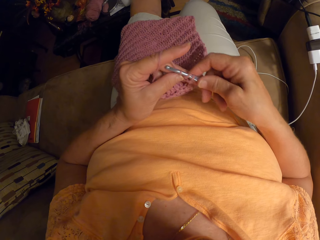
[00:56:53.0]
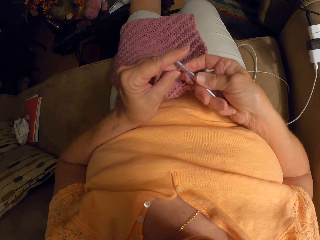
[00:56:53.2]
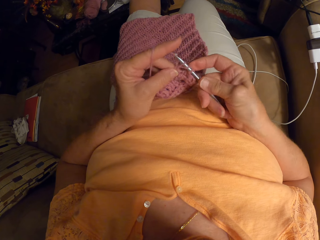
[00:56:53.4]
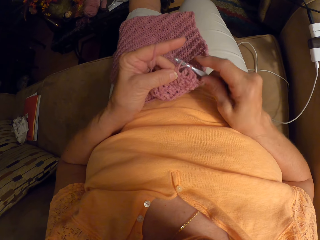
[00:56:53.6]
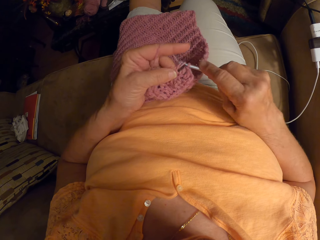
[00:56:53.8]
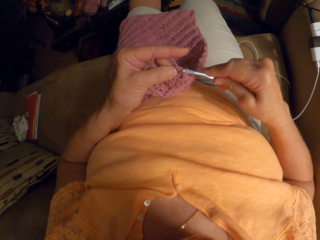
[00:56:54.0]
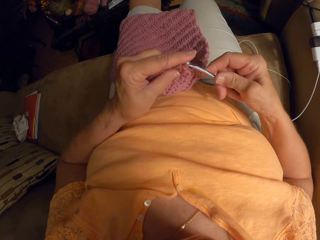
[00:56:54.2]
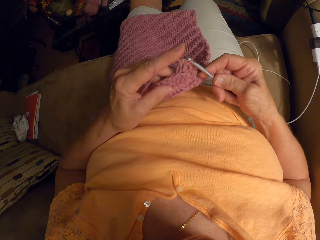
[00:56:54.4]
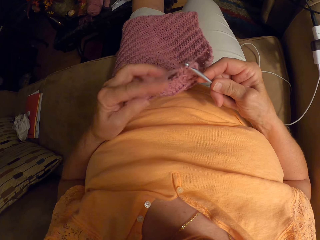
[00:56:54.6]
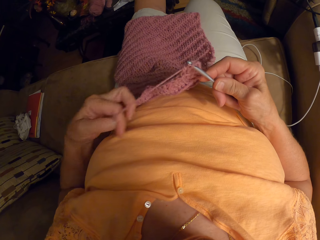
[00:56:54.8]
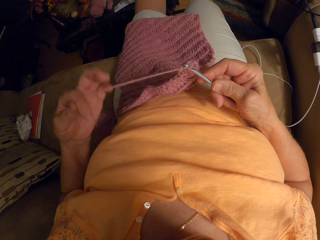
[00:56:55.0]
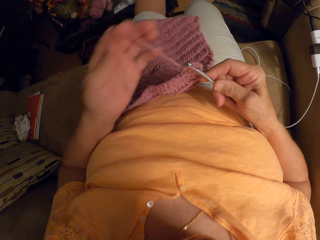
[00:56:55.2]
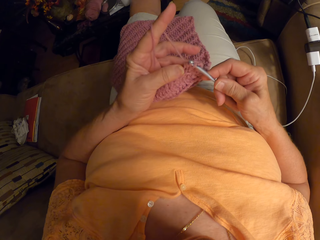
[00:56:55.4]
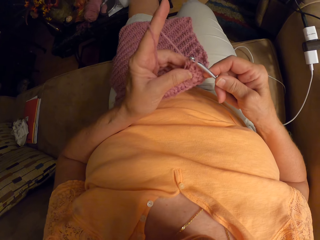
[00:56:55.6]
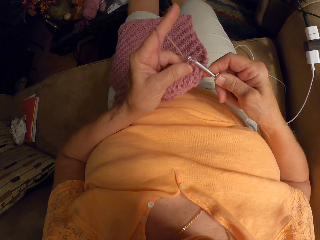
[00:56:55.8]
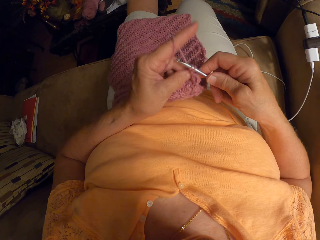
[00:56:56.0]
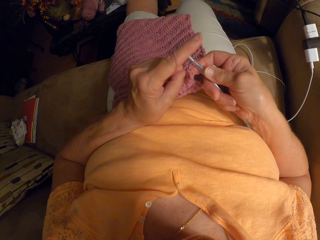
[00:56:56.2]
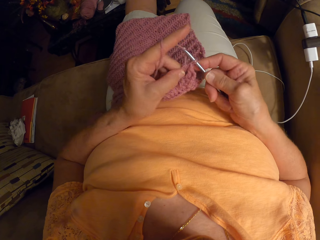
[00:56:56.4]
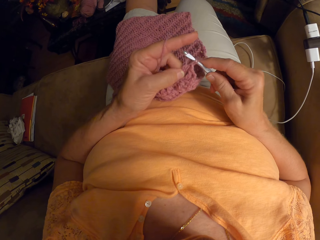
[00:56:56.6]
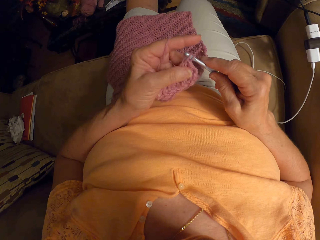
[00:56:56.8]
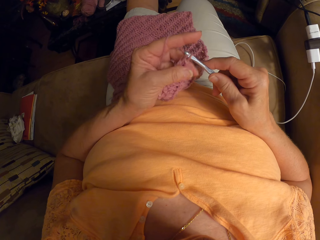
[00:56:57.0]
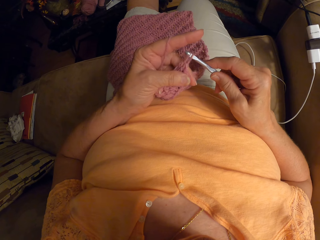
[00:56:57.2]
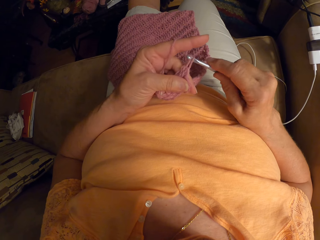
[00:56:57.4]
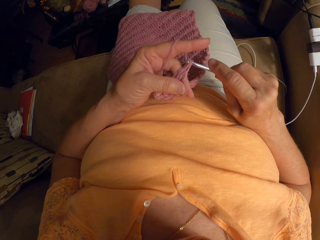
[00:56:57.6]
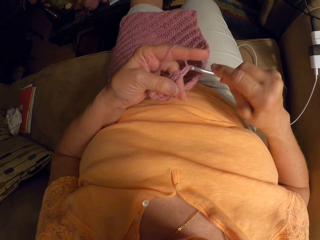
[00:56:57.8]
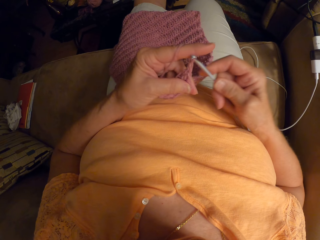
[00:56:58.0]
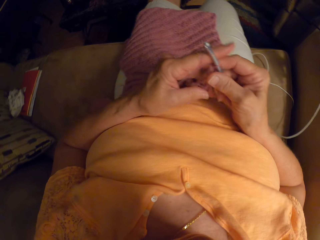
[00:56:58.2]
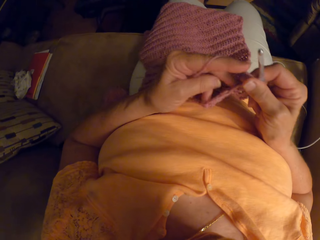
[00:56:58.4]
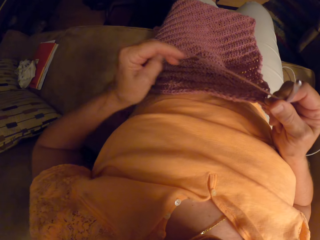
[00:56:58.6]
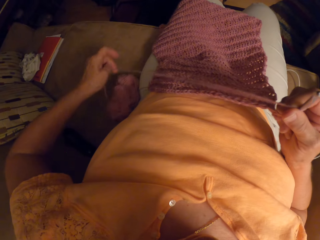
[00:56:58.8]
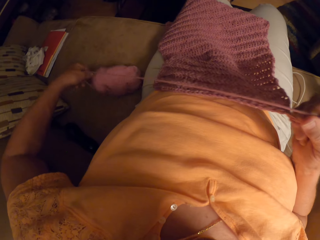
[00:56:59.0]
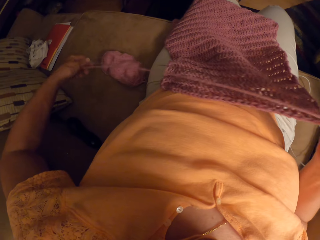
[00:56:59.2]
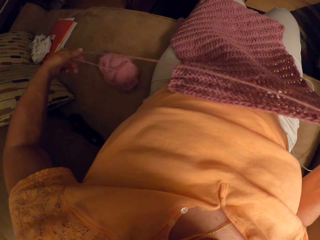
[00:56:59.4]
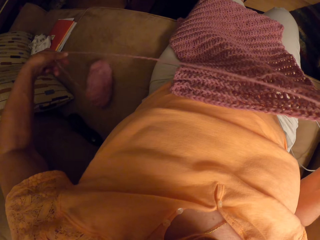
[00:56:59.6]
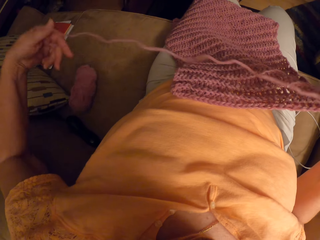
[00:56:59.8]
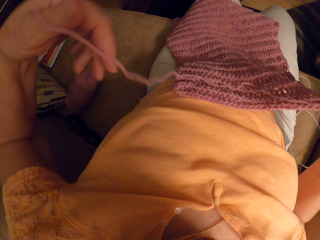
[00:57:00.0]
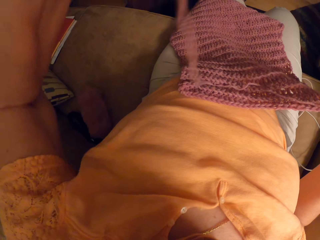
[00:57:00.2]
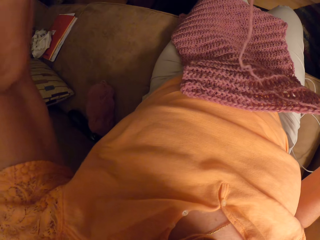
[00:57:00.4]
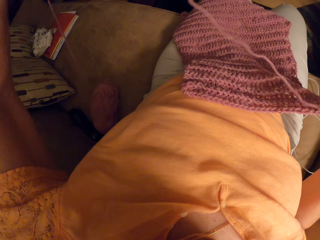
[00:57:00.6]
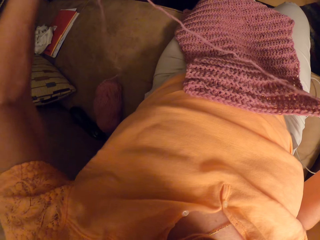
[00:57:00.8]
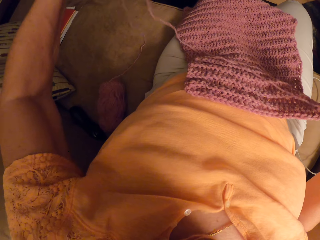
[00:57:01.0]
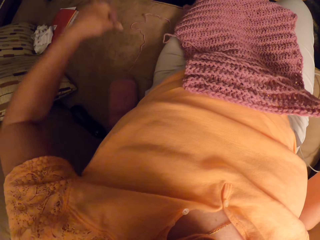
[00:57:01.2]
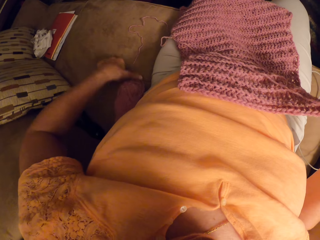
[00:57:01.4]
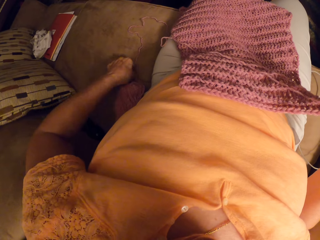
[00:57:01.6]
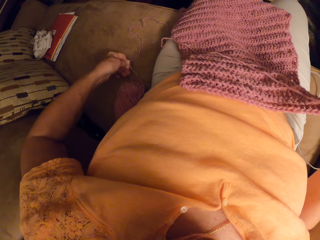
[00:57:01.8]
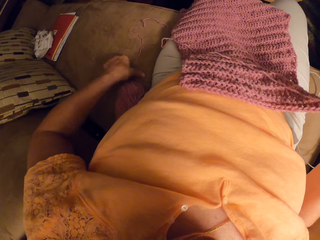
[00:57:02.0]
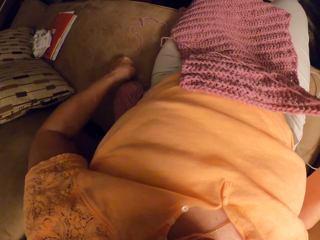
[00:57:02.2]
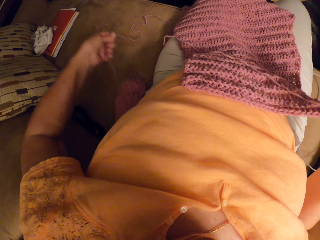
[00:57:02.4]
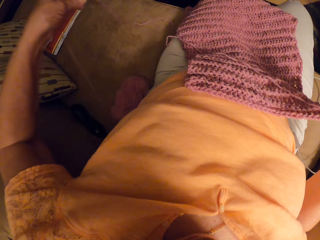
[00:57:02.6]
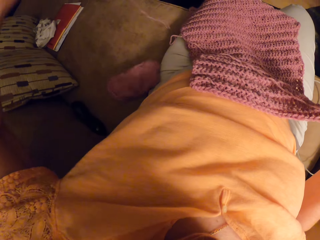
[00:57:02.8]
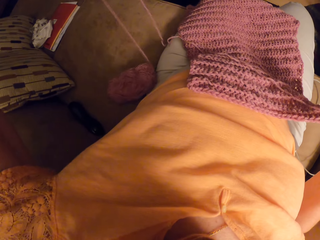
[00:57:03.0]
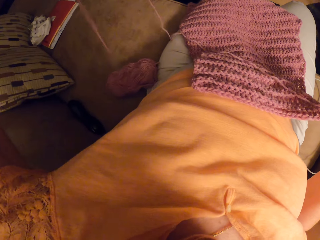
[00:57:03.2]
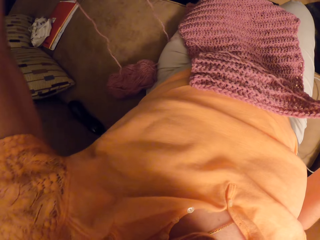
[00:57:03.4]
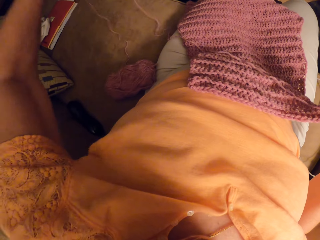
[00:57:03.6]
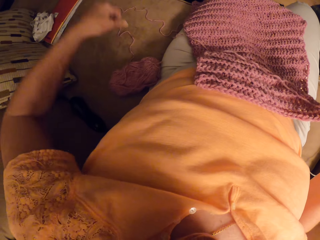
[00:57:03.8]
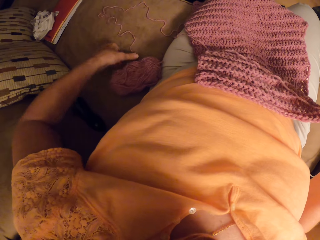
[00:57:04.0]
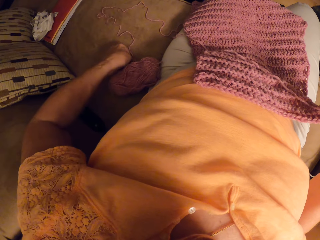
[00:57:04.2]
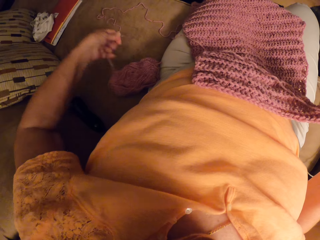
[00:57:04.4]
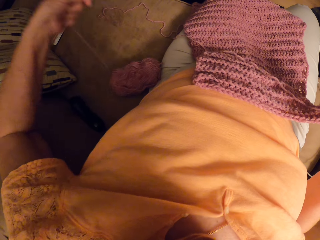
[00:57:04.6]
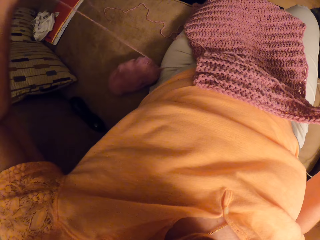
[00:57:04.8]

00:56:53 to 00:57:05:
The camera wearer wraps the yarn around her left finger. She crochets with the yarn. She loosens the yarn from the yarn bundle on the sofa with her left hand.

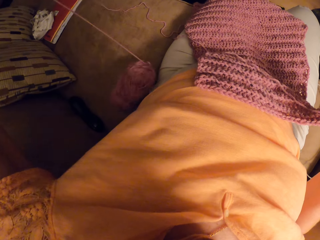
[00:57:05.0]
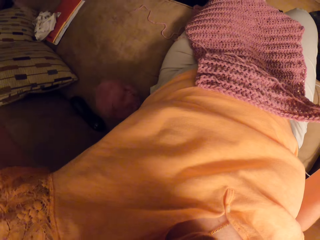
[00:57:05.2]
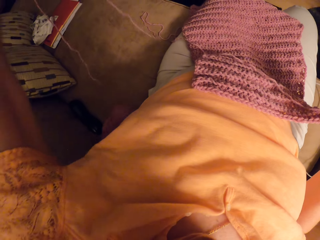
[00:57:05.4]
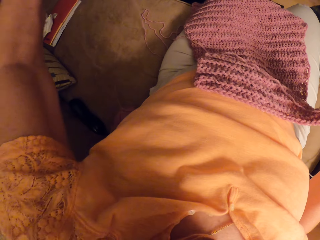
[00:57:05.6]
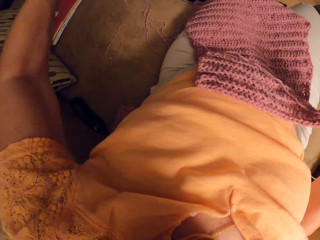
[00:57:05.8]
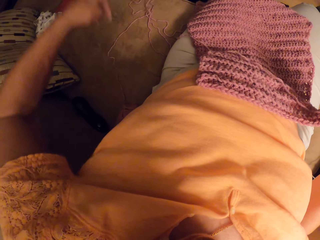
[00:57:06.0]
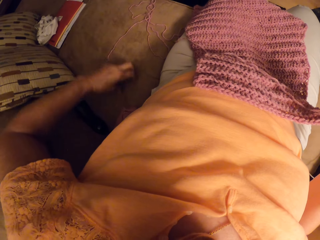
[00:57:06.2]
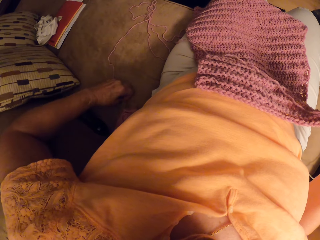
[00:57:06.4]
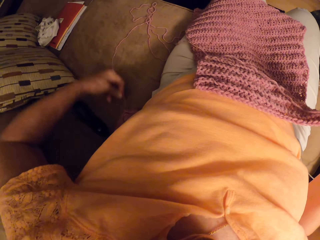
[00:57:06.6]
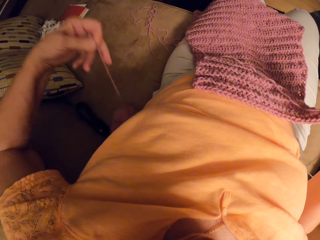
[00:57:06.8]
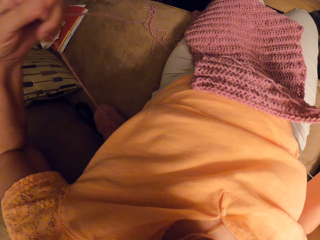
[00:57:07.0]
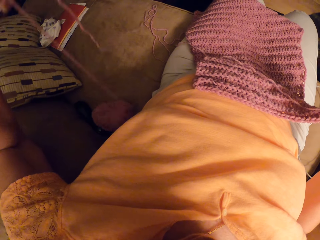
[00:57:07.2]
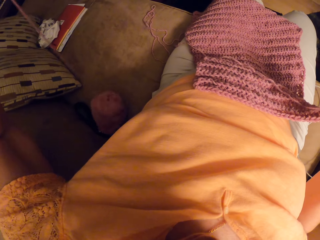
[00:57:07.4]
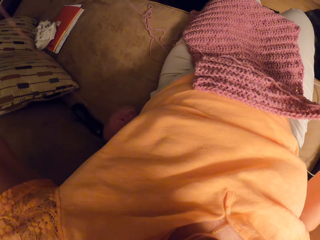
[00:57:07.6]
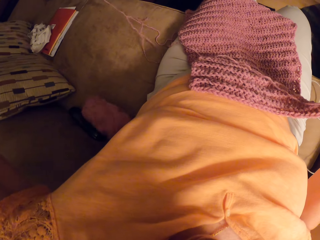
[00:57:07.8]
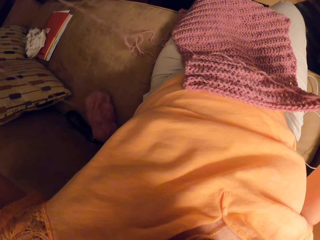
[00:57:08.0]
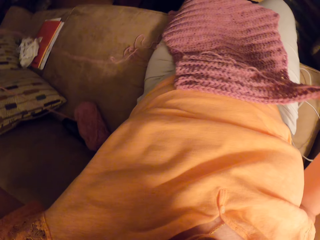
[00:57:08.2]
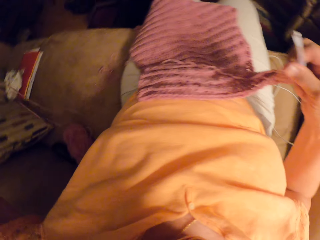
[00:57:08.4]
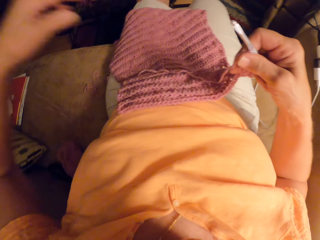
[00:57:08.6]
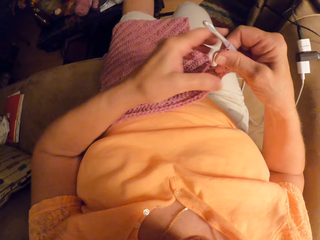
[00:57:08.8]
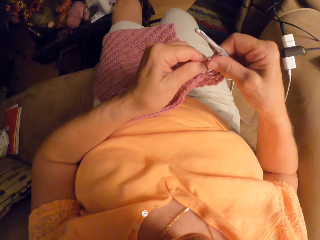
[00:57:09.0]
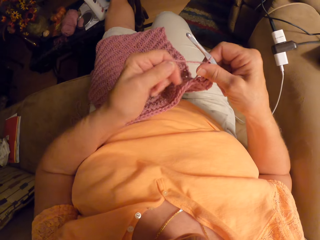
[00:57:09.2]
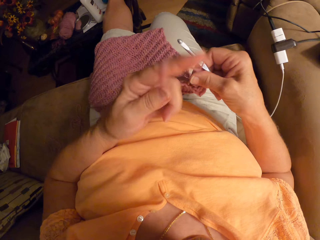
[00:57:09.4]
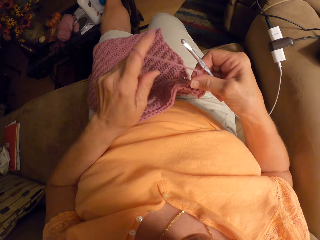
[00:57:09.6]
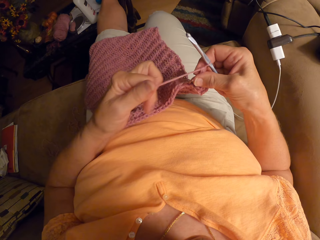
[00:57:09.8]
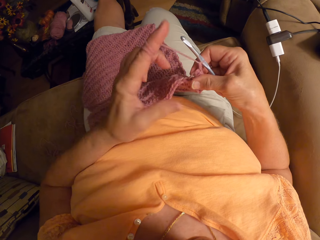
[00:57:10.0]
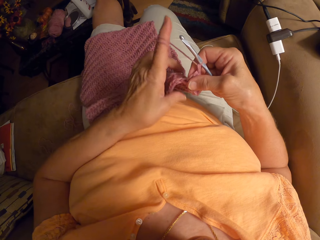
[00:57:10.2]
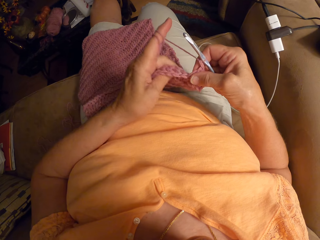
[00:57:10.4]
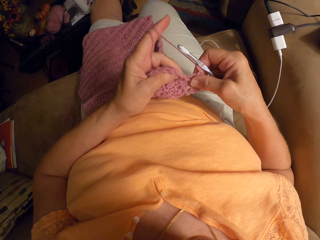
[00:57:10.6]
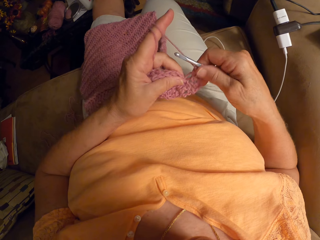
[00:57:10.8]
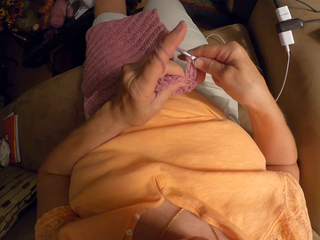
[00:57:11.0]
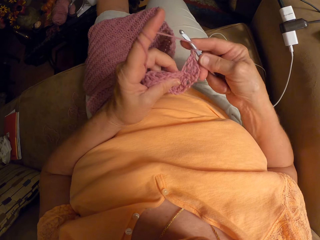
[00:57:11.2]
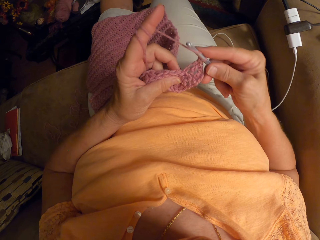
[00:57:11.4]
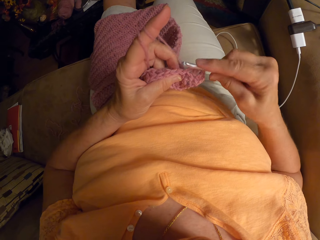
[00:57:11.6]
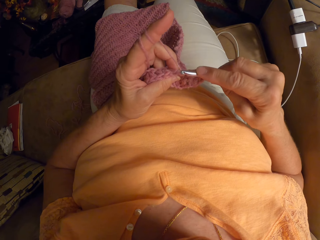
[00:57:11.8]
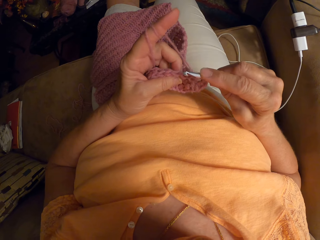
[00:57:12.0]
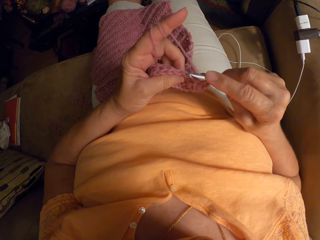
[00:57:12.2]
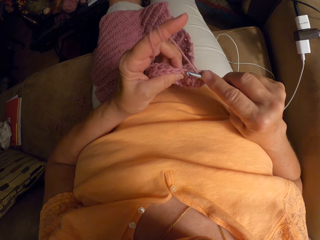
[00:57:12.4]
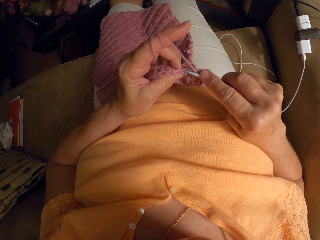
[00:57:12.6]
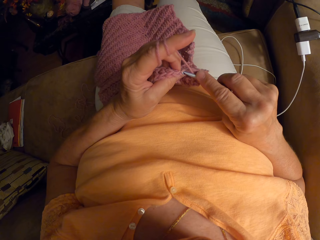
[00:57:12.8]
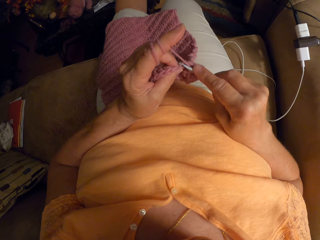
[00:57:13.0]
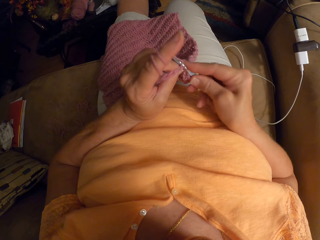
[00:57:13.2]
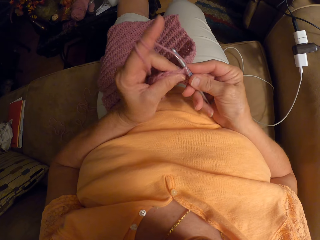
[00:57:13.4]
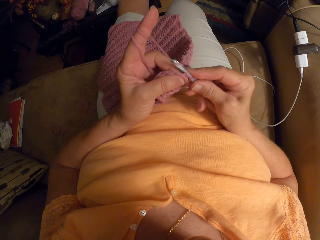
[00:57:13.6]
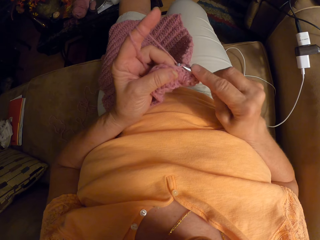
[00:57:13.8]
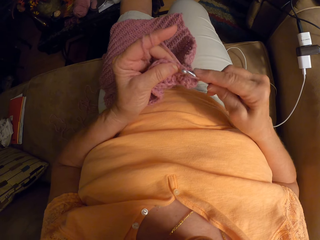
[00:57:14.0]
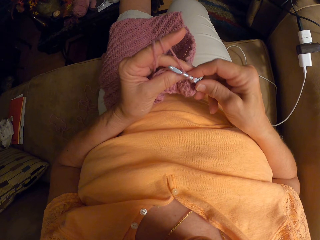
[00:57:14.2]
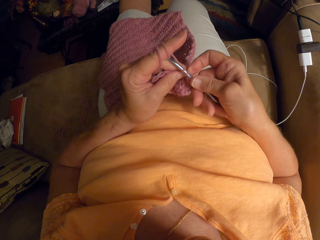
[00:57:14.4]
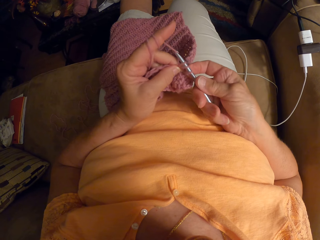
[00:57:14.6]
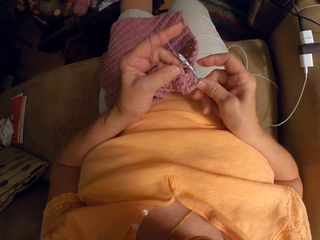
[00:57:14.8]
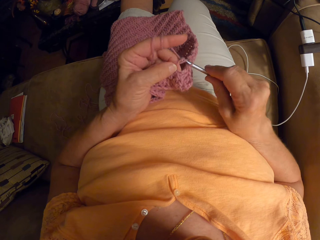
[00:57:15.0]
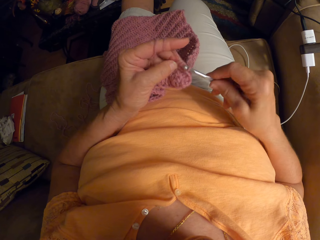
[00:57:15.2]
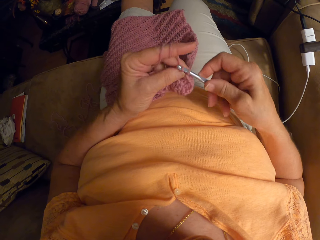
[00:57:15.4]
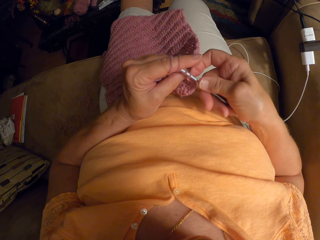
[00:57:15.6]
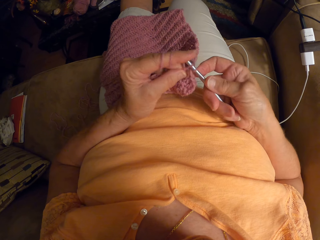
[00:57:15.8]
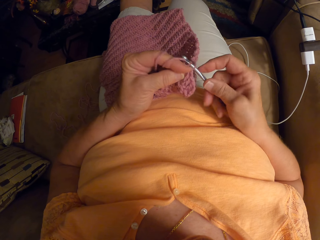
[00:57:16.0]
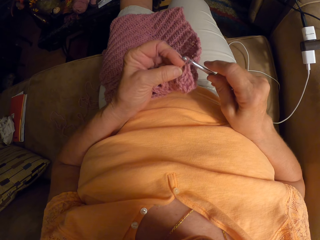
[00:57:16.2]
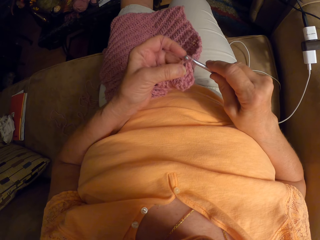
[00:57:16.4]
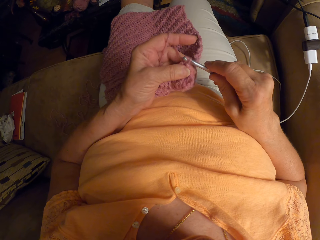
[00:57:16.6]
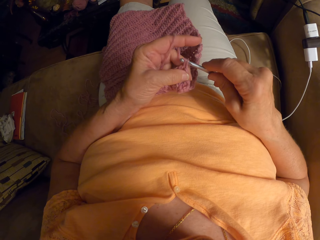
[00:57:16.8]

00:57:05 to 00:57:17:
The camera wearer grabs the yarn at the tip of the fabric with her left hand. She wraps the yarn around her left finger. She crochets with the yarn.
